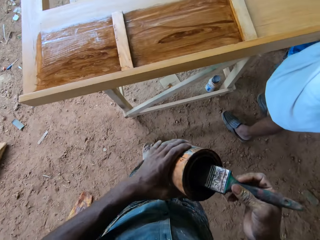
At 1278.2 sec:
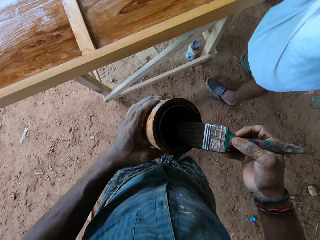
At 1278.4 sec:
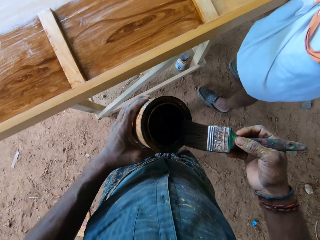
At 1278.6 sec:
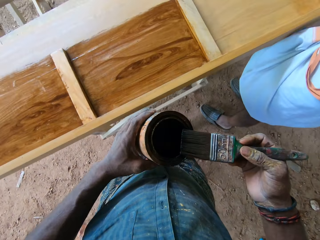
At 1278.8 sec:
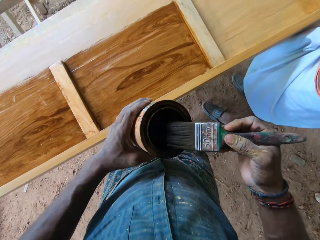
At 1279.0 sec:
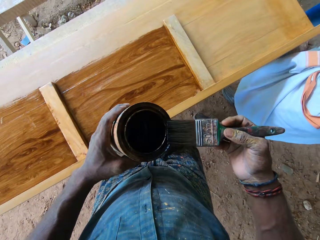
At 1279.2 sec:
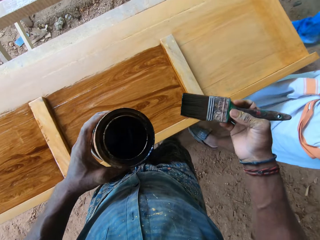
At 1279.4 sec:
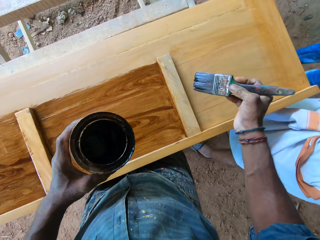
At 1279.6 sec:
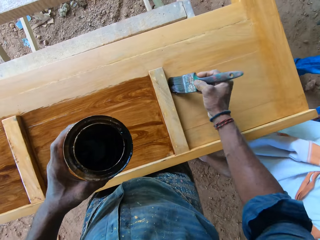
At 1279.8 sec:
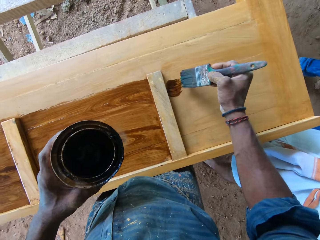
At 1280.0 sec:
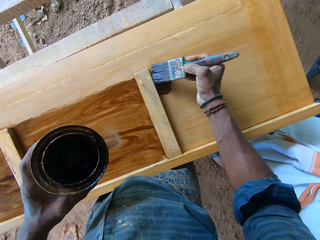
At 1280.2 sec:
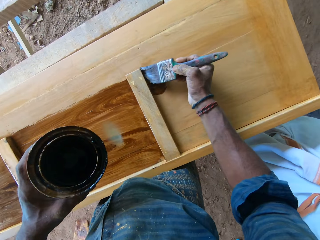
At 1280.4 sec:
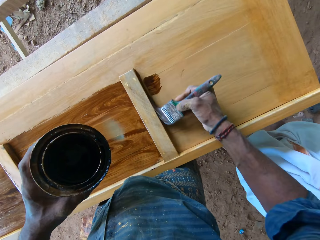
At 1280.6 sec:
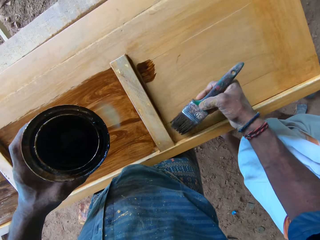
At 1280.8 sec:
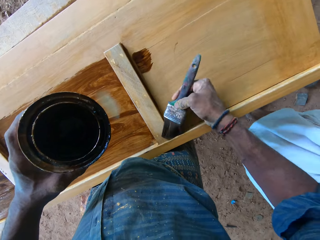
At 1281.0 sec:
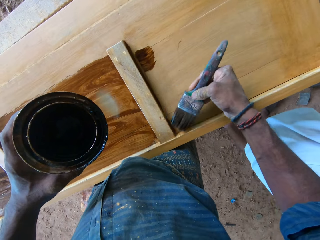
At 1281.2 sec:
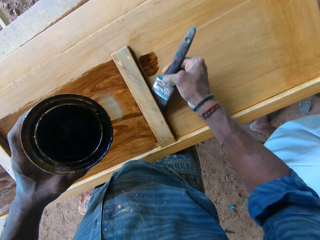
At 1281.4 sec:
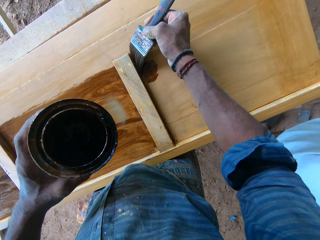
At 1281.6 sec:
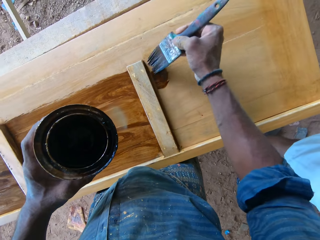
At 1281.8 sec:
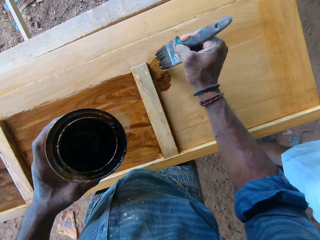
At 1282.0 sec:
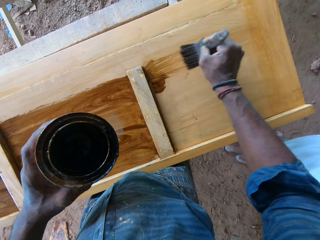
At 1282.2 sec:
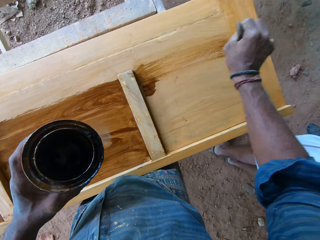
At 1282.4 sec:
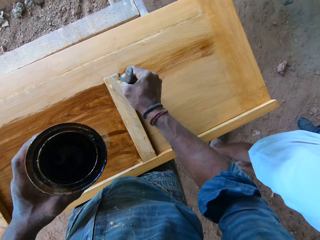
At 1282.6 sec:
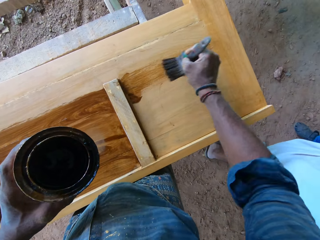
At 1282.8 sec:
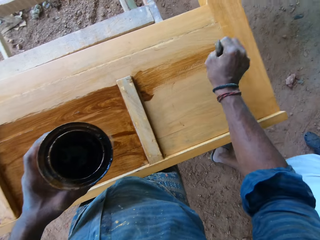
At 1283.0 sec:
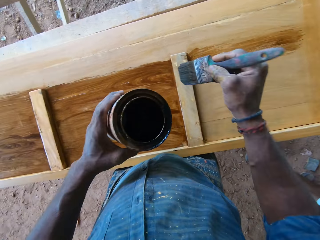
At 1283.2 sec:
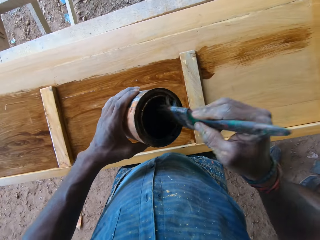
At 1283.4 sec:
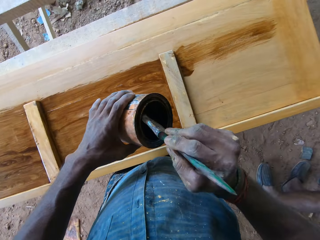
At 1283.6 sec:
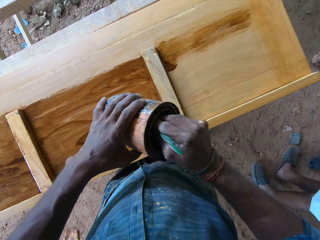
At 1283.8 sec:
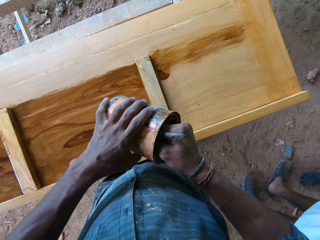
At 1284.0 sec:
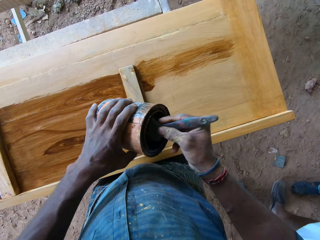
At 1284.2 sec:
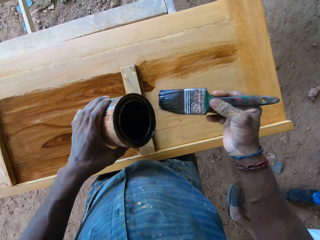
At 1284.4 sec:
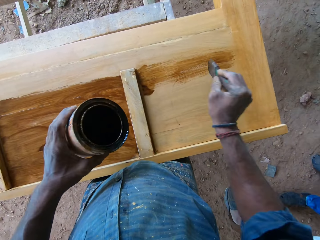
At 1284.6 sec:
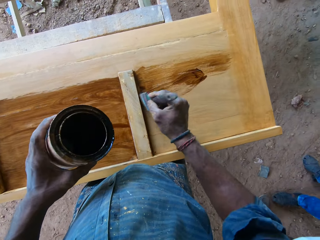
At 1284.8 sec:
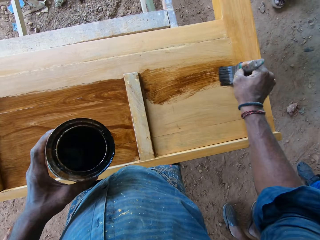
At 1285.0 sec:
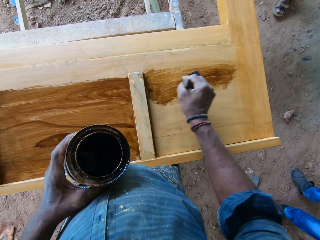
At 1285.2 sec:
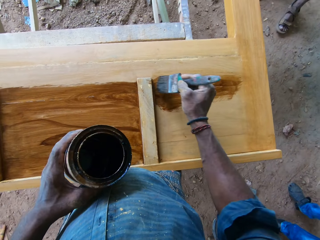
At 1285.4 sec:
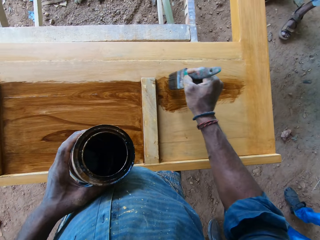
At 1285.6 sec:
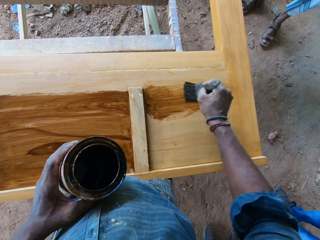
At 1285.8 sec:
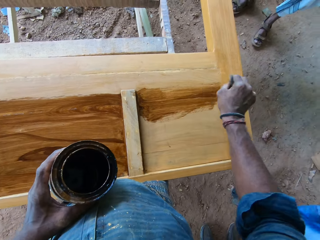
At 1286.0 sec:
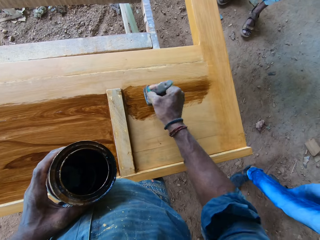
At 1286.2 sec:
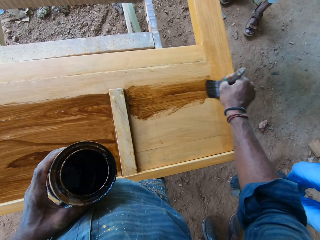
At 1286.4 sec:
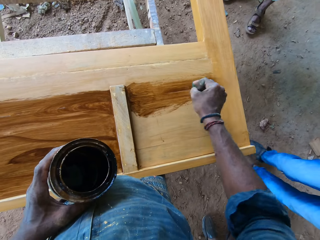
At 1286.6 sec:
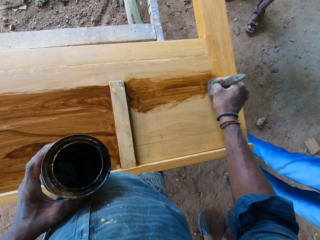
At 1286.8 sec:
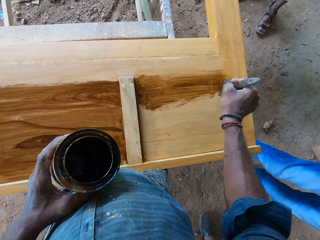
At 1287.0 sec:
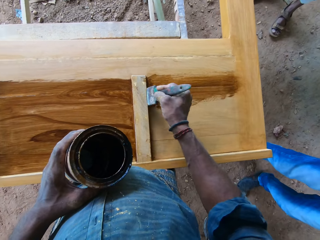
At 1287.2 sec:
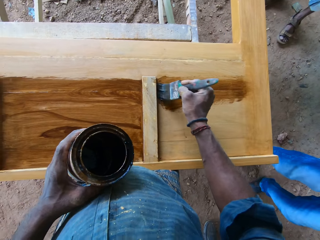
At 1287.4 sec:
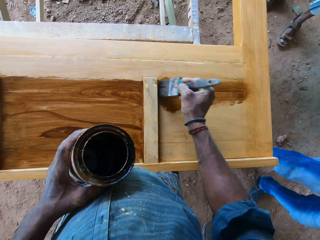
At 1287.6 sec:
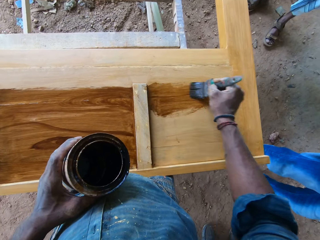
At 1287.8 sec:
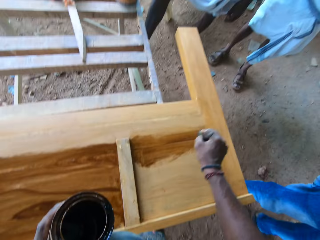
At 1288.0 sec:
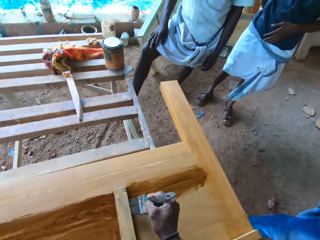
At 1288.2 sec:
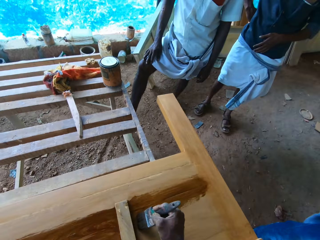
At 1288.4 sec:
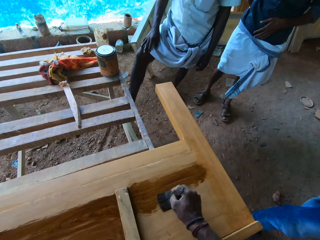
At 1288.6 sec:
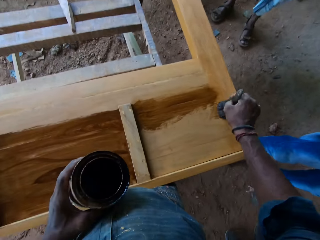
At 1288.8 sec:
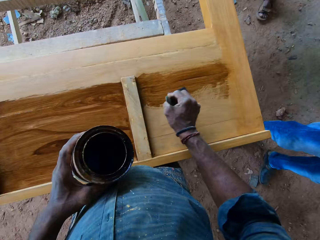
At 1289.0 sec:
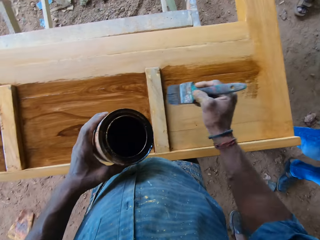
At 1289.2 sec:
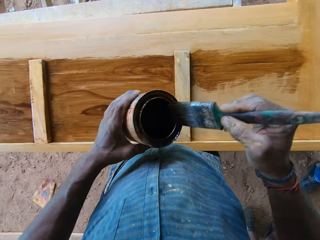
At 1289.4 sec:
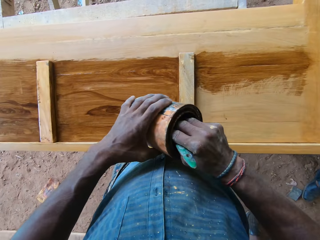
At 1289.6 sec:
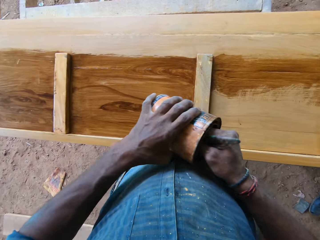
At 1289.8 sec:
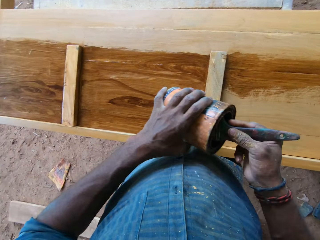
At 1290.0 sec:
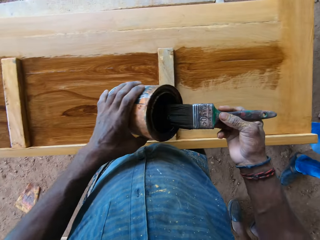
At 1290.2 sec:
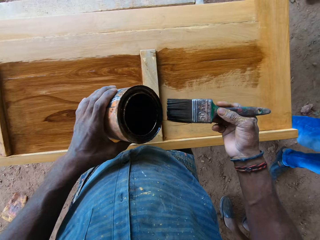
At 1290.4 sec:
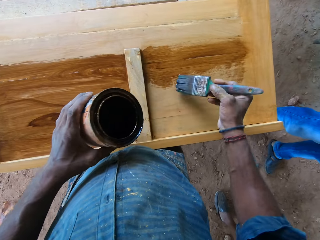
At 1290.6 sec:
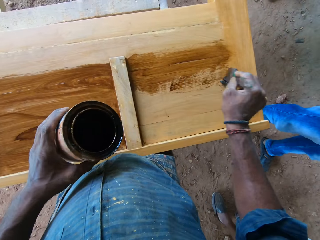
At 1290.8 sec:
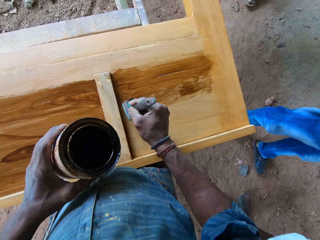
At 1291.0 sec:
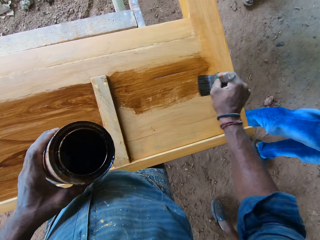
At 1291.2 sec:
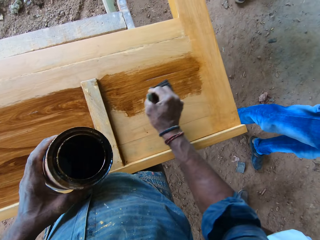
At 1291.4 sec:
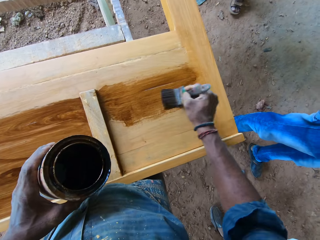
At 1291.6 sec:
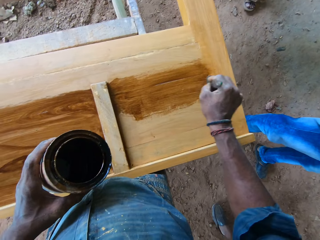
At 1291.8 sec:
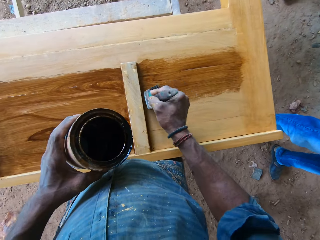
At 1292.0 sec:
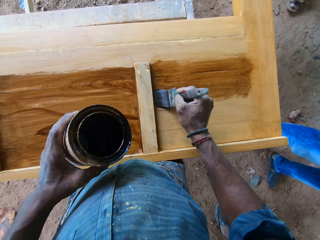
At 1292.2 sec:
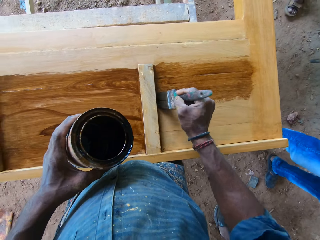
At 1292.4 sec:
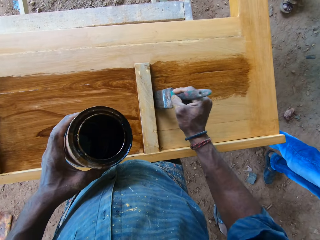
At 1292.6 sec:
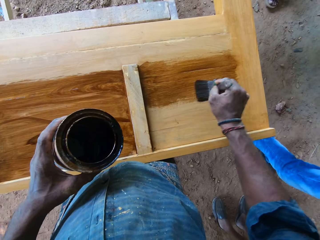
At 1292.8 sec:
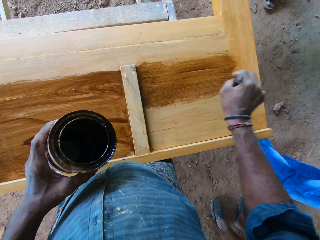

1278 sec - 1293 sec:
The camera wearer scoops paint in the paint tin with the brush. They walk ahead. They remove the brush from the paint tin. They wipe paint from the brush on the tin edges. They hold the brush on the door. They paint the door with the paint brush. They lift the brush from the door. They dip the paint brush in the paint tin. They scoop paint in the tin with the brush. They remove the paint brush from the paint tin. They paint the door with the brush. They look around. They paint the door with the brush. They remove the paint brush from the paint tin. They dip the paint brush in the paint tin. They scoop paint in the tin with the brush. They remove the paint brush from the paint tin. They paint the door with the paint brush.

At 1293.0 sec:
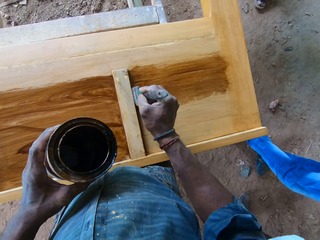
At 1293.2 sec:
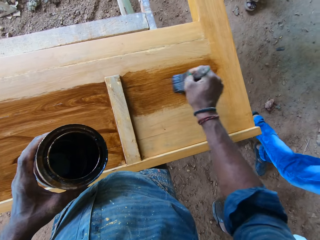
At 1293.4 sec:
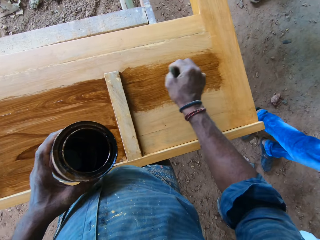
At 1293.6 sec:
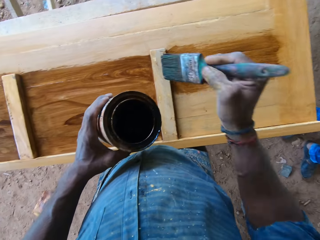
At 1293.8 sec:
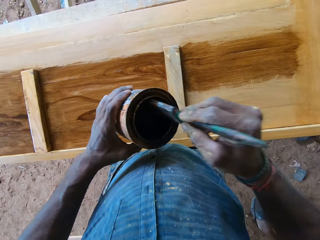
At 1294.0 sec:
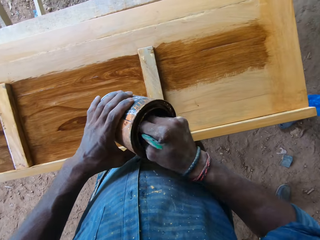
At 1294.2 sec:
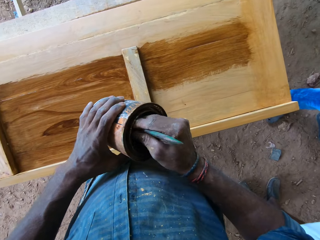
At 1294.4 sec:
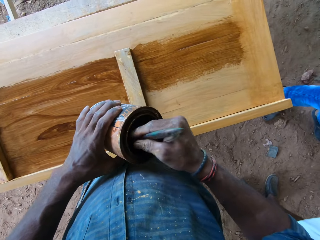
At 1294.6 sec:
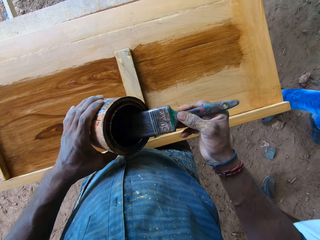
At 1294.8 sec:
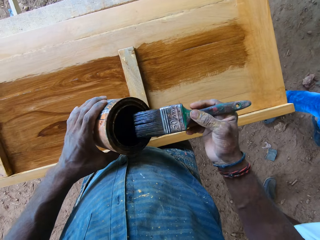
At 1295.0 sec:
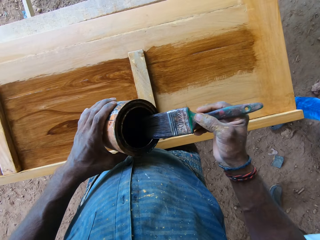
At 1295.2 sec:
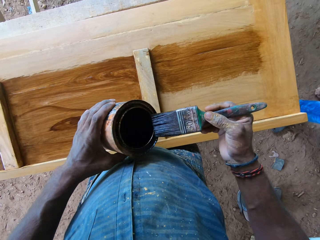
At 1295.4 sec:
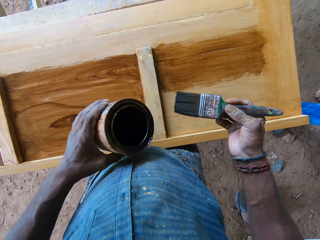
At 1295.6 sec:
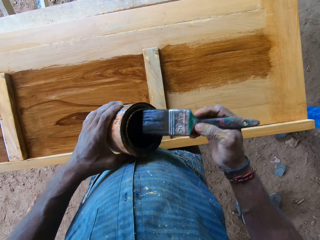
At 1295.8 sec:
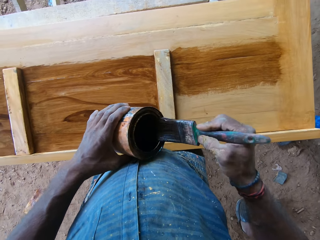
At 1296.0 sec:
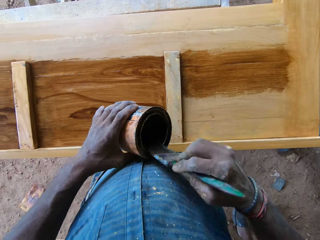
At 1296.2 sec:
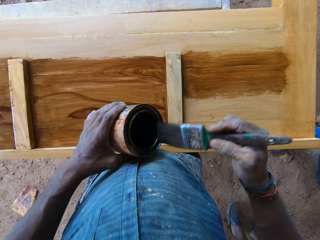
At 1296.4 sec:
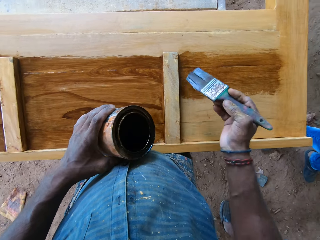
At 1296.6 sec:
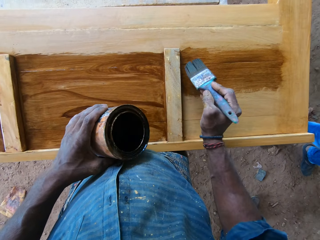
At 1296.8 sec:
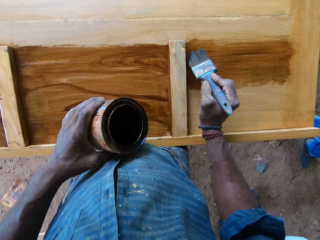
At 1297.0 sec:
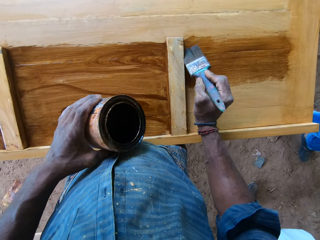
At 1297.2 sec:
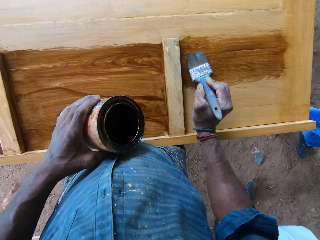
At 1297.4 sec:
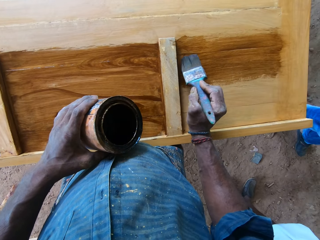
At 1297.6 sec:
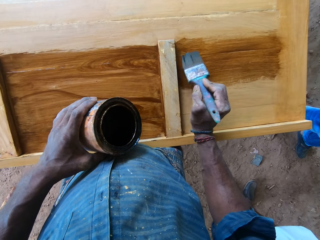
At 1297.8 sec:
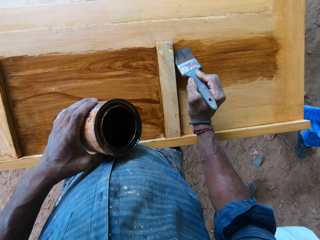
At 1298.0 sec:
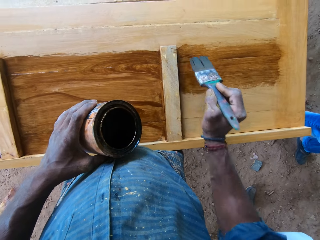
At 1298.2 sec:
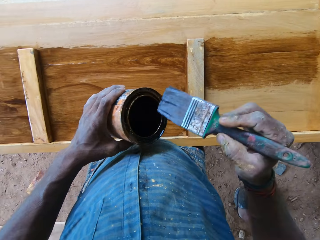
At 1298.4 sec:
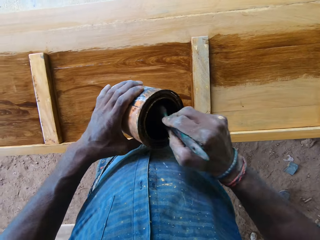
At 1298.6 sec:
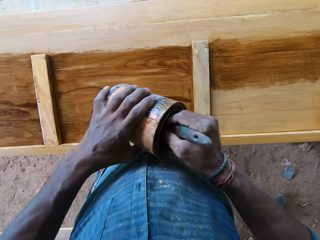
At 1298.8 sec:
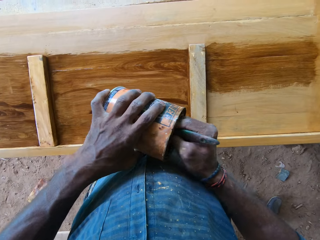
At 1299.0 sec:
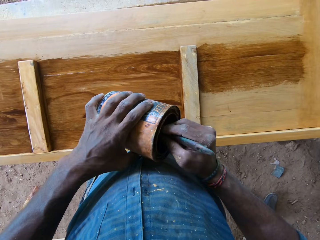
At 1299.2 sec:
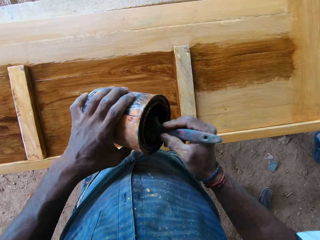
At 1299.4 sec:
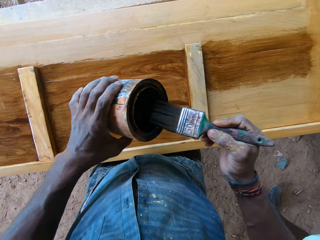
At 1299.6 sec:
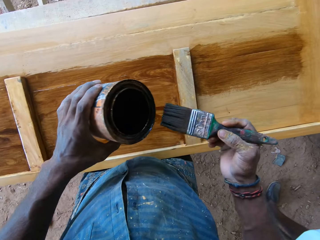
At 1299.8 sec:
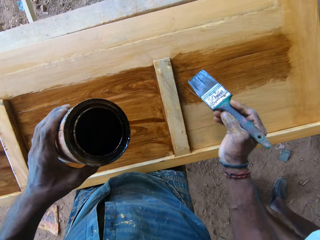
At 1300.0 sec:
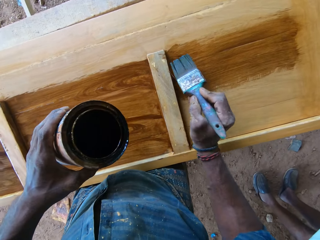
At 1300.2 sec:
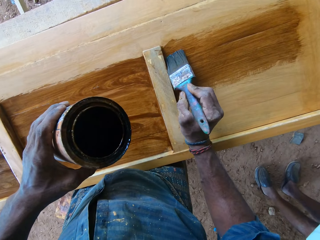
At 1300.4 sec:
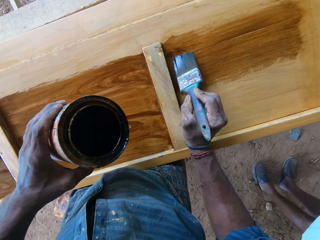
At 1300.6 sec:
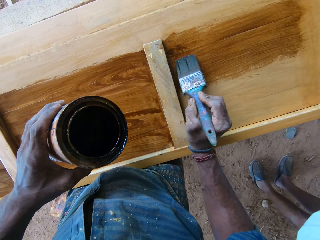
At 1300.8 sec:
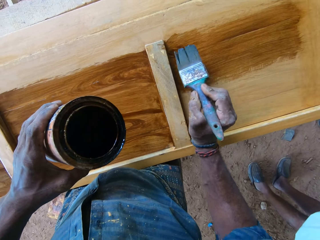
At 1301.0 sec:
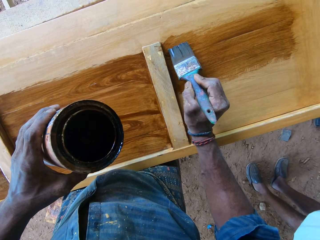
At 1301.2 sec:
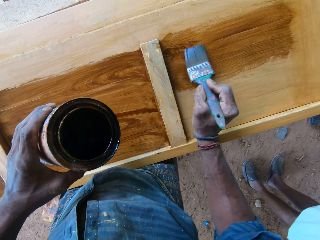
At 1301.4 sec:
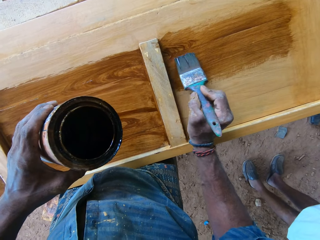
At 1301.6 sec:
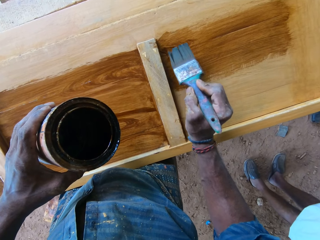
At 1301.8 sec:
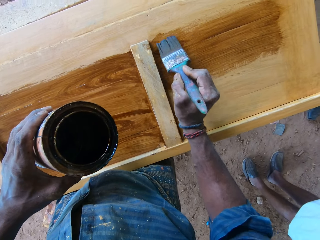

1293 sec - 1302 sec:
The camera wearer removes the brush from the door. They scoop paint in the paint tin with the brush. They dip the brush onto the container. They wipe the brush on the paint tin edges. They remove the brush from the paint tin. They wipe the brush on the paint tin edges. They remove the paint brush from the paint tin. They paint the door with the paint brush. They remove the brush from the door. They dip the brush in the paint tin. They remove the brush in the paint tin. They wipe paint from the brush on the tin edges. They remove the paint brush from the tin. They paint the door with the brush.
